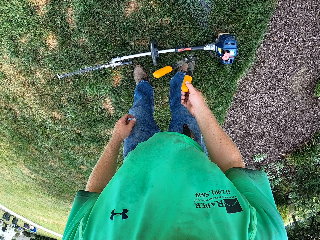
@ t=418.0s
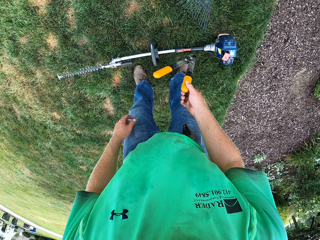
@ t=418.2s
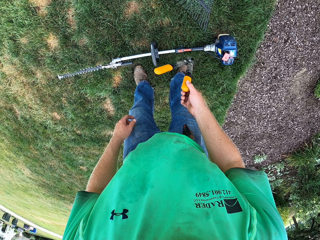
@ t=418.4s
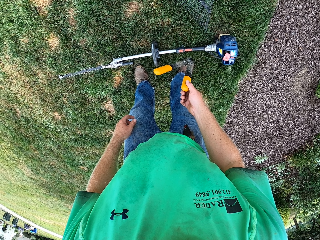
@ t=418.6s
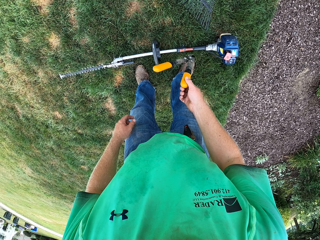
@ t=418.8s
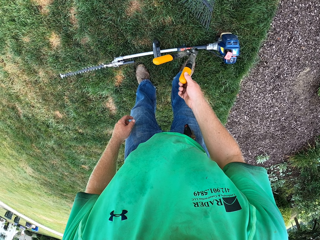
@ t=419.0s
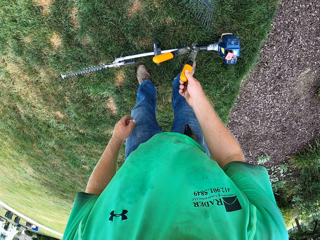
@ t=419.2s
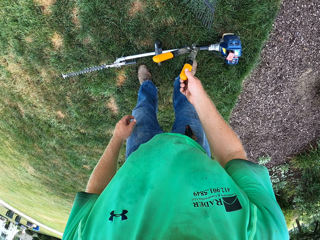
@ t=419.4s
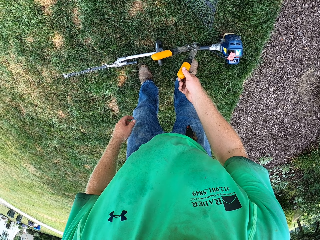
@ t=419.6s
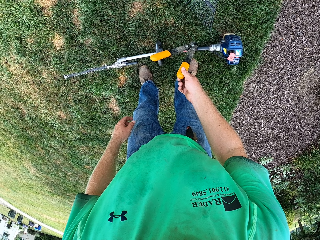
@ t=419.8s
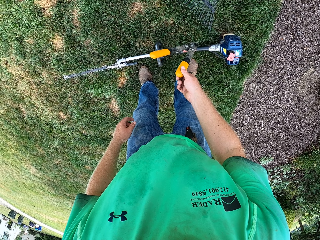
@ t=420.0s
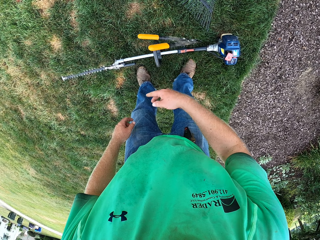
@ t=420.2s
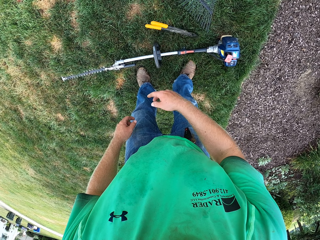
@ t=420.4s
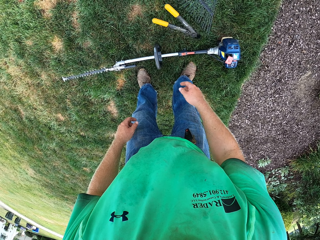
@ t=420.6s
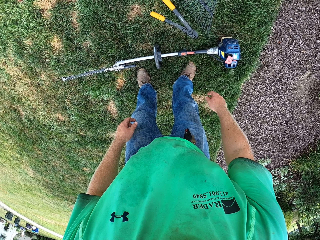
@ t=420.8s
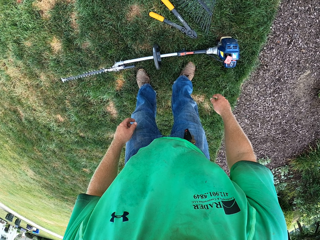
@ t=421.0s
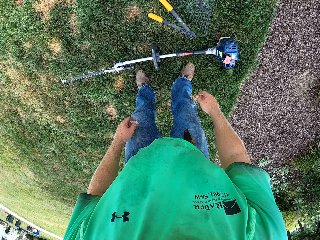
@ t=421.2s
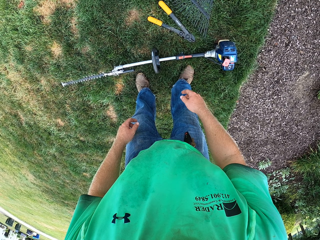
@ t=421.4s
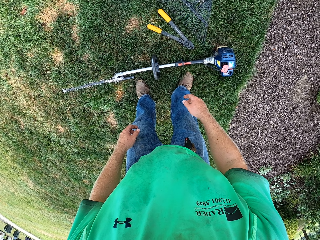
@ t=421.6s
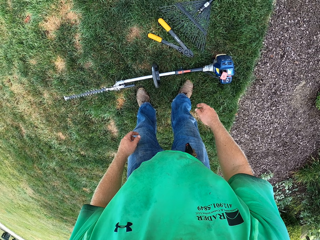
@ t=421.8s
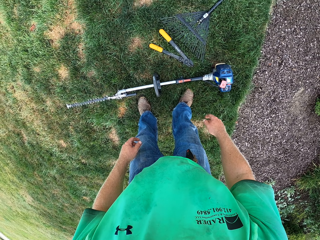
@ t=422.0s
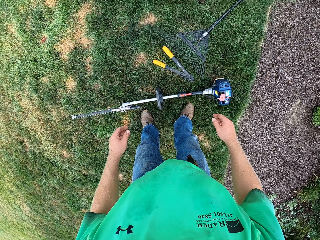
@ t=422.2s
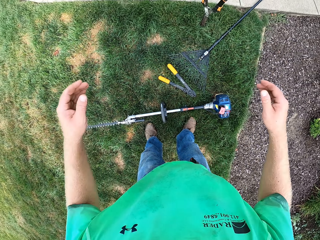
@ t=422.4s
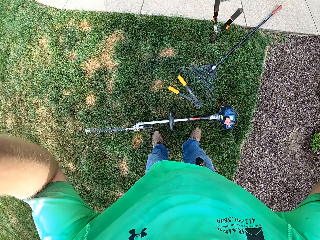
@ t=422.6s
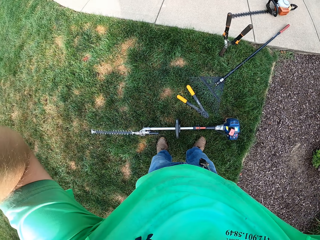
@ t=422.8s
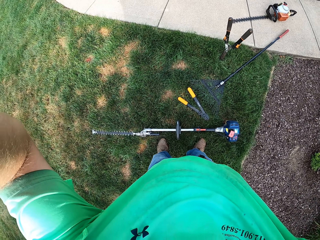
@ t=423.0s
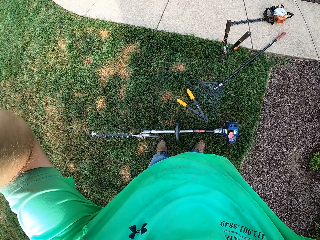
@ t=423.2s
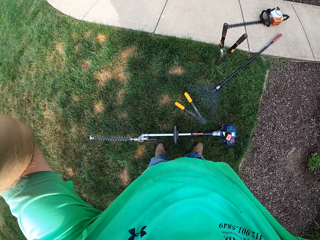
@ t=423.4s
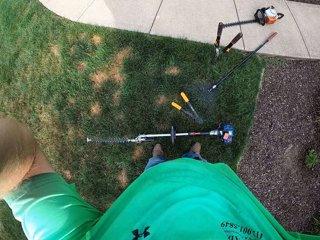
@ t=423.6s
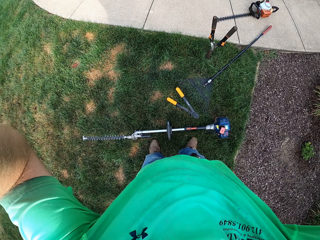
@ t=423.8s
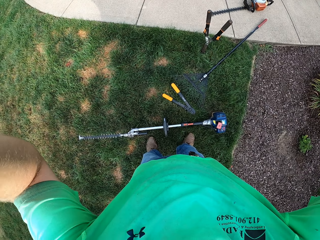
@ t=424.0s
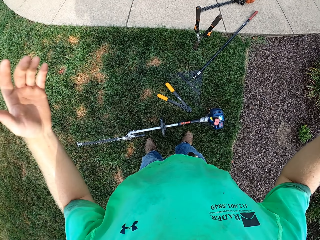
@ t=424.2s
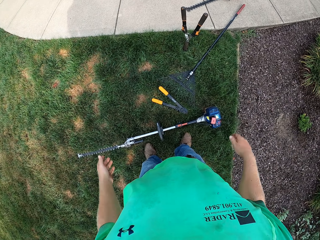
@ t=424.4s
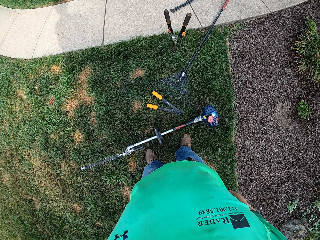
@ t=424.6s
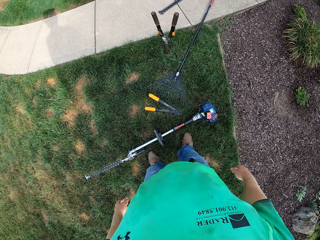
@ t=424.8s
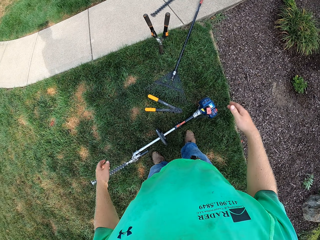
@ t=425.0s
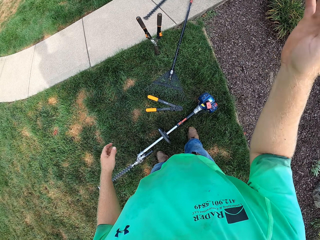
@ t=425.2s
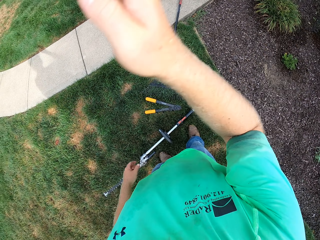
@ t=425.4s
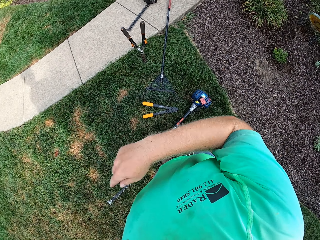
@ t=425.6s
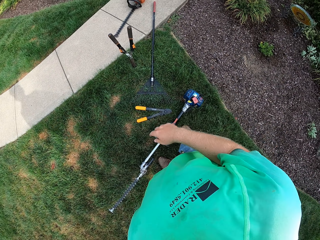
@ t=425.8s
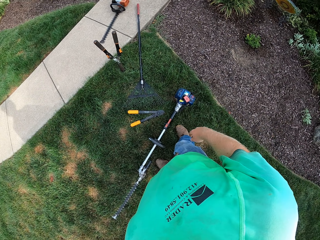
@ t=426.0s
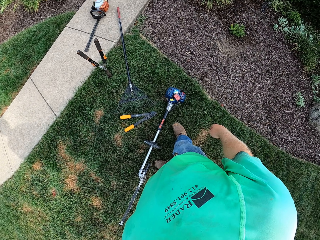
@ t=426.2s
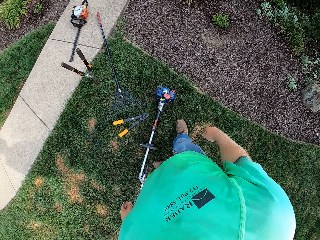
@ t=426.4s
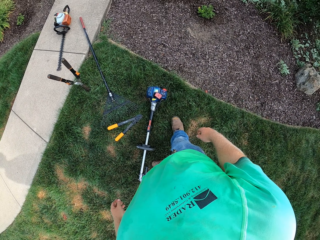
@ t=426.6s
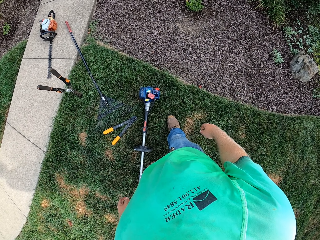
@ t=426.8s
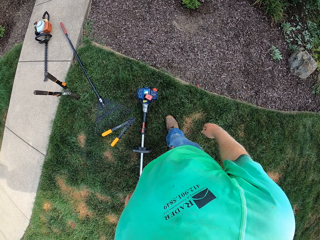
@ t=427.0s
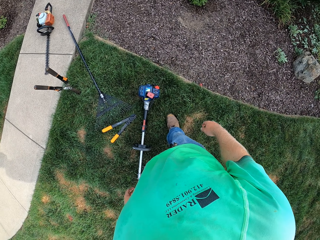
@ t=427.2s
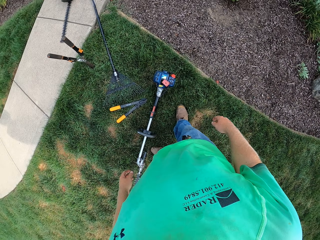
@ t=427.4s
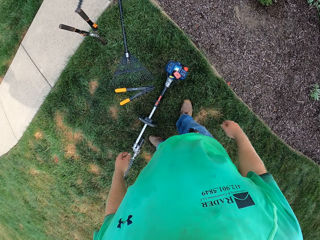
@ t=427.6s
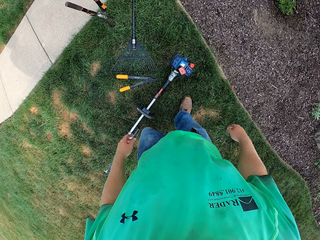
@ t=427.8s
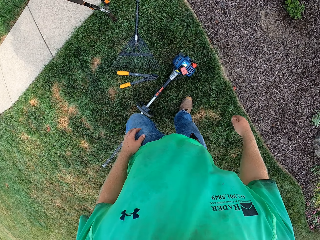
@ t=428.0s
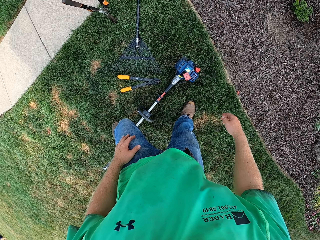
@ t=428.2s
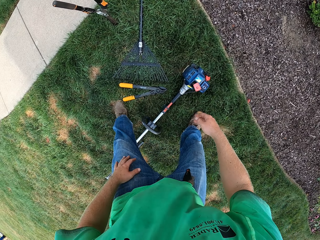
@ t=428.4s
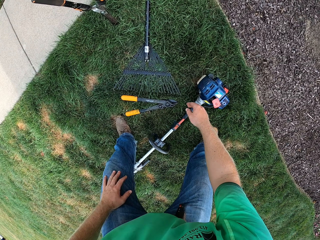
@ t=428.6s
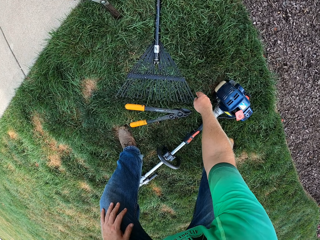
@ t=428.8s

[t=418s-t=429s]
The camera wearer throws the pruning shears on the ground with his right hand. He raises his hands, adjusts the camera with both hands, lowers his hands, swings the right hand and looks around.

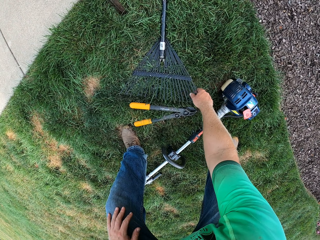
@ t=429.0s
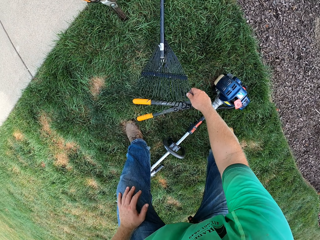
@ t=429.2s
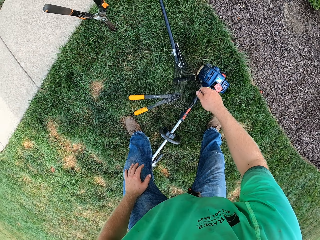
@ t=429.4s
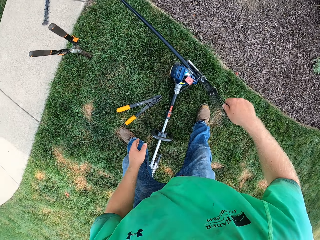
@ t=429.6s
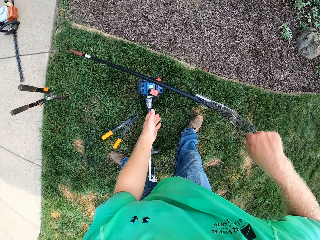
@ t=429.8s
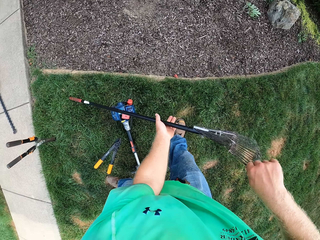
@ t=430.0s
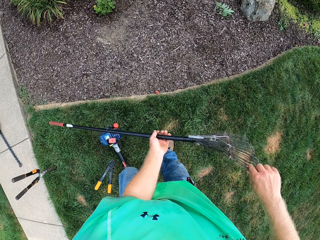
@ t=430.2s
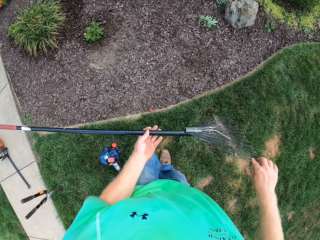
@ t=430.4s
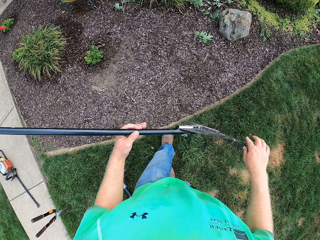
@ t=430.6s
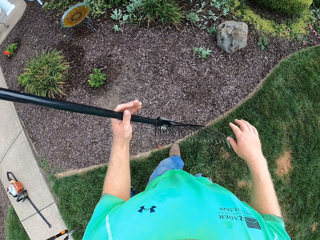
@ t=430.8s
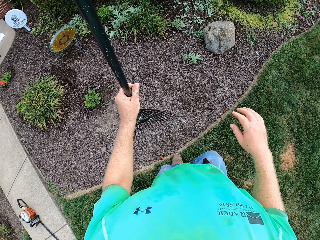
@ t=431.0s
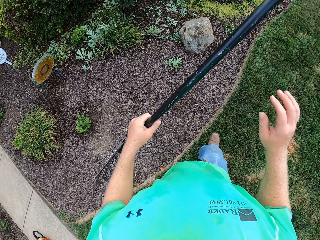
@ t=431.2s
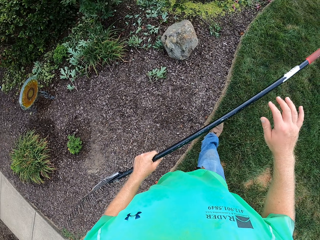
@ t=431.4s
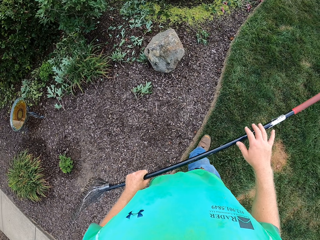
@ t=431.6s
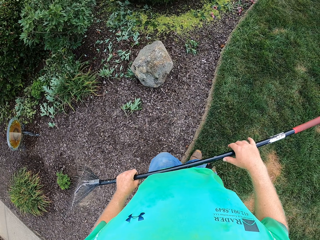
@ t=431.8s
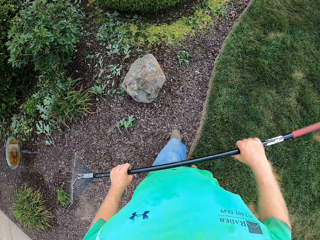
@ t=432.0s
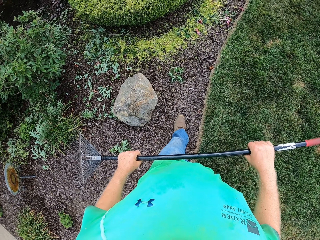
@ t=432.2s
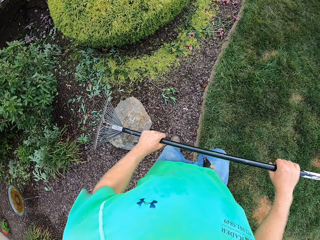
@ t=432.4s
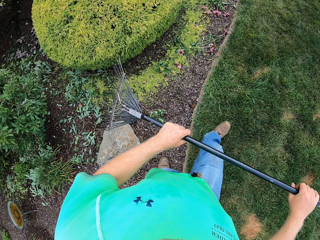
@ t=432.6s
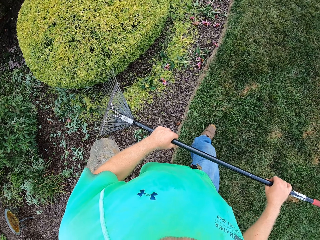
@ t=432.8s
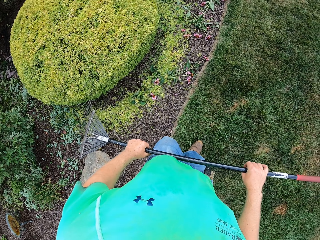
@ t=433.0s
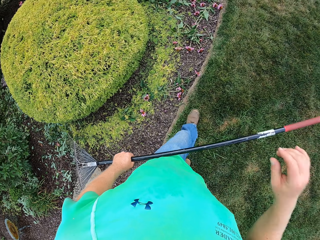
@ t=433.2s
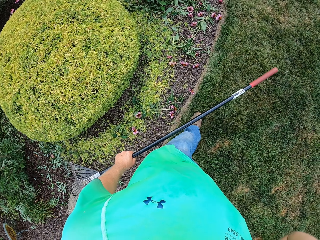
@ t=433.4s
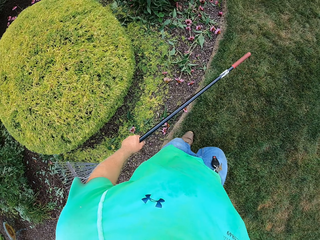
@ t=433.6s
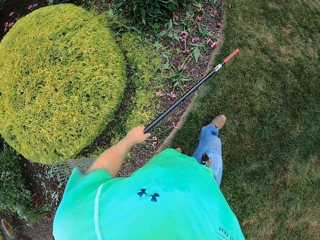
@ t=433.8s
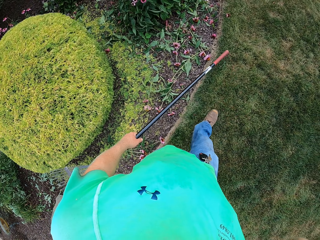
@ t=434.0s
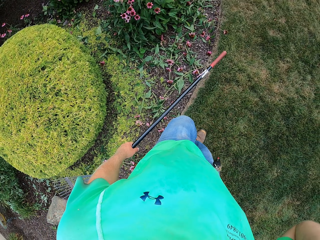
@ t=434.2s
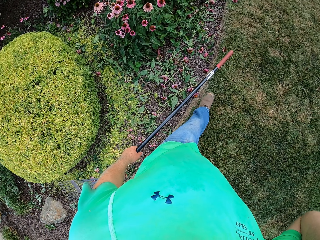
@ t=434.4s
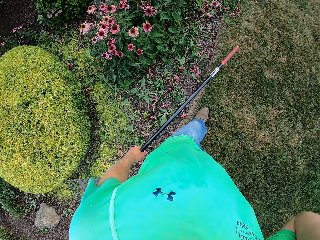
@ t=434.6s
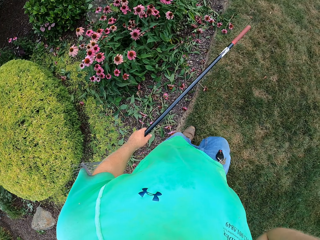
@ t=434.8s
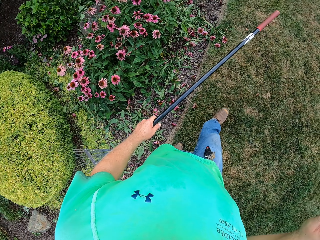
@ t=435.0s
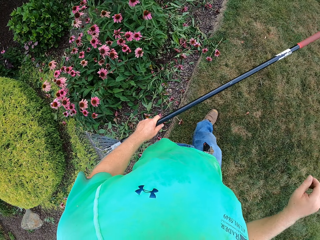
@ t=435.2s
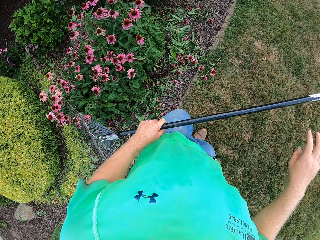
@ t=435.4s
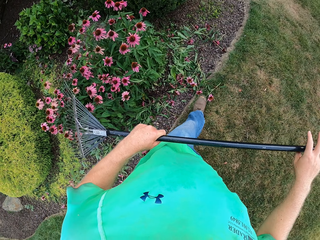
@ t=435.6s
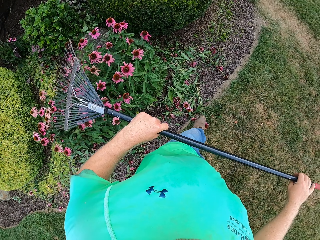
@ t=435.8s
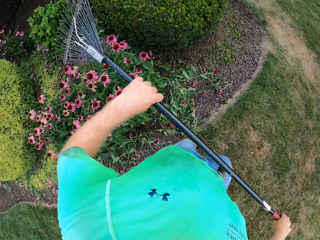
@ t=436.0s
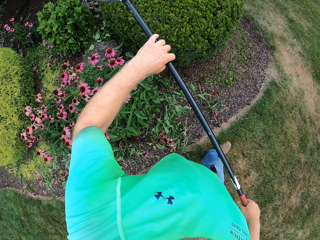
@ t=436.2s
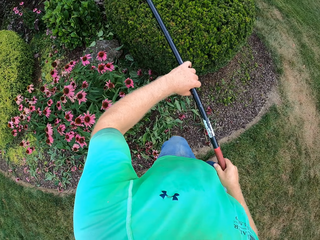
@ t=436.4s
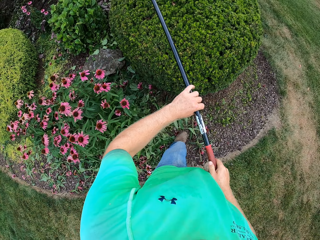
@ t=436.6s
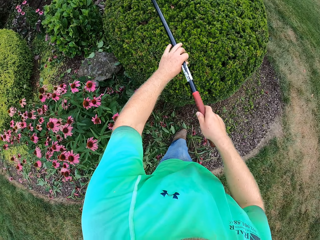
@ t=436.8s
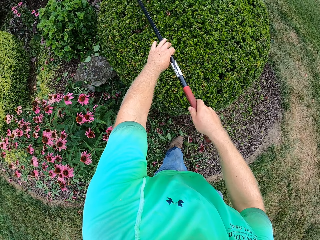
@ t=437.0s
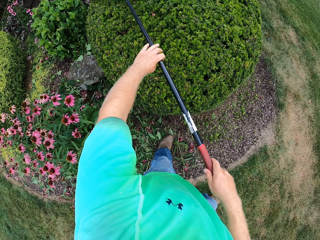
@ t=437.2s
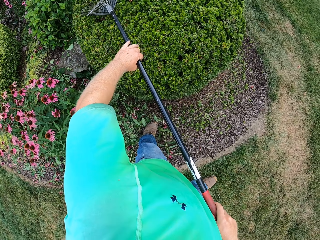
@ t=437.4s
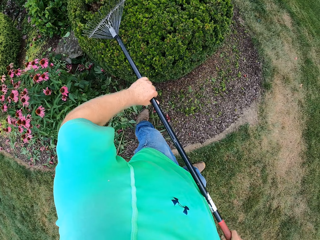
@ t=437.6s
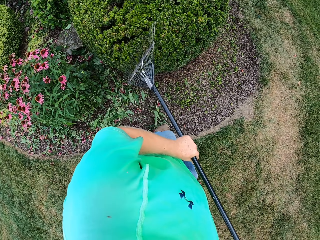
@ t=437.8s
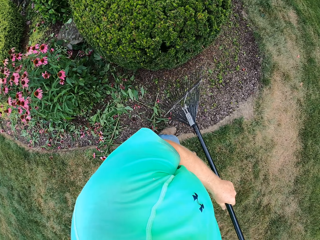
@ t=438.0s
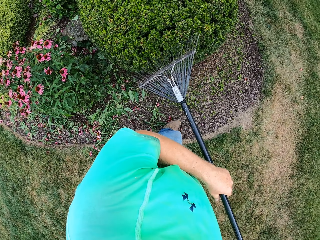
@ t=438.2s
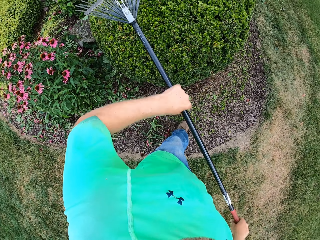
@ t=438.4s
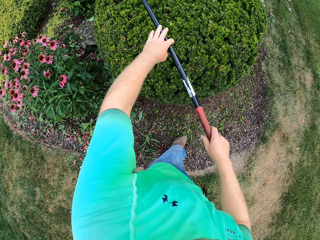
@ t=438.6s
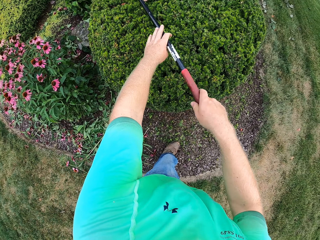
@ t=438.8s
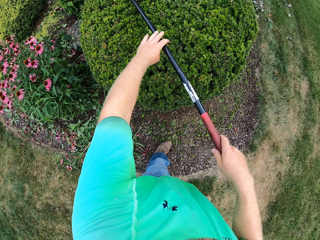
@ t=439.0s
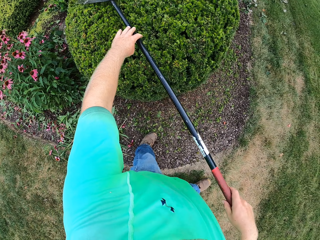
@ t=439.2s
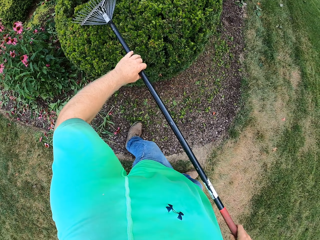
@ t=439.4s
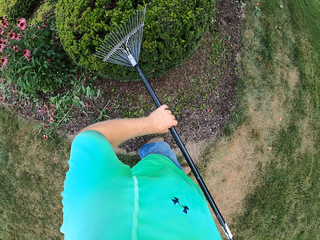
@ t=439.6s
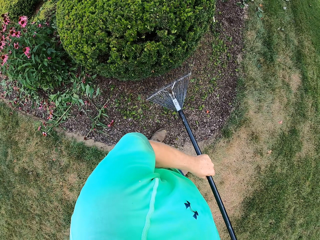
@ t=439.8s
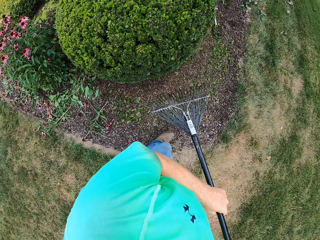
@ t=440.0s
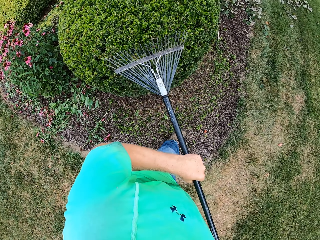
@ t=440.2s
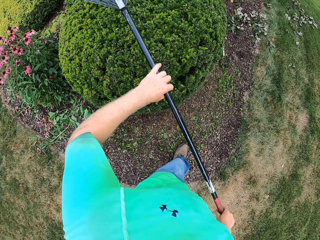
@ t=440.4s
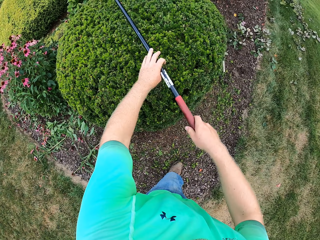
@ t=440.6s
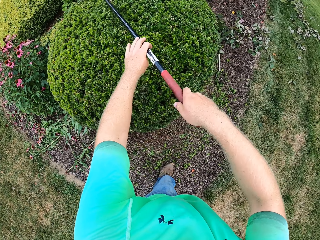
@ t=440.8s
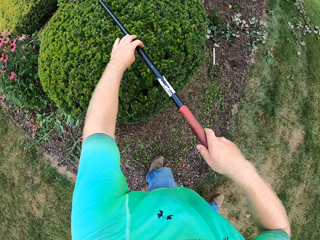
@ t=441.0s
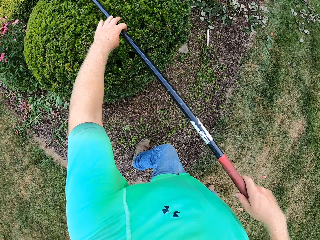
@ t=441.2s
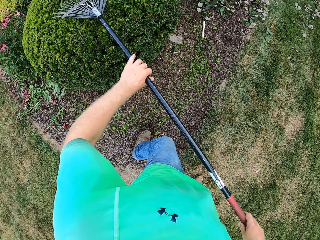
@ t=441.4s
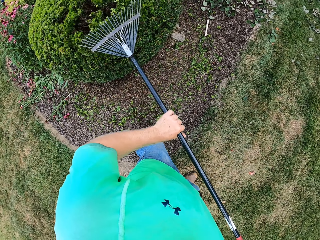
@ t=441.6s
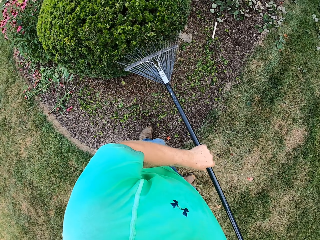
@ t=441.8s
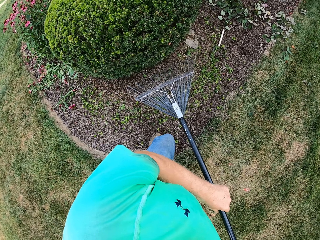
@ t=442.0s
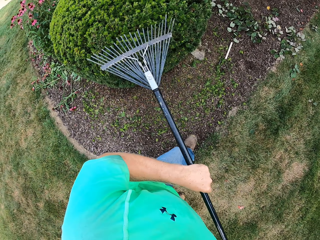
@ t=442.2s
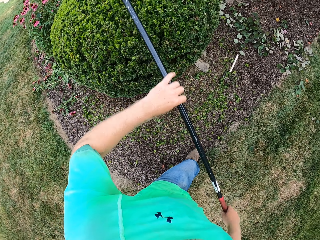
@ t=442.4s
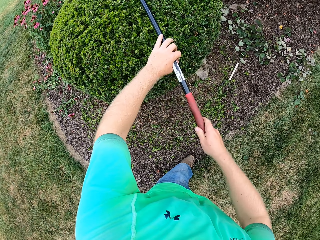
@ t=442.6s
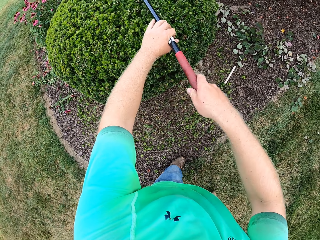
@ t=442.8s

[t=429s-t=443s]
The camera wearer picks up a rake from the ground with his right hand. He holds the rake with both hands. He walks with the rake. He holds the rake with his left hand. He cleans a hedge with the rake in both hands.
